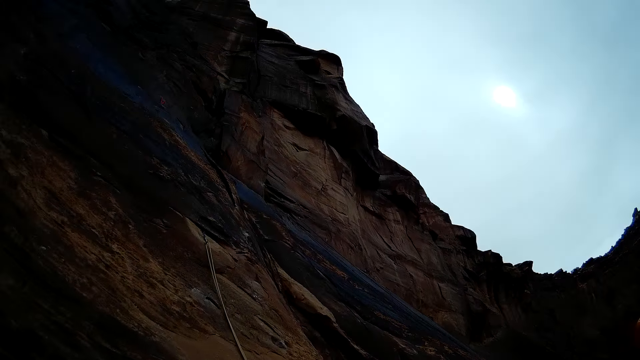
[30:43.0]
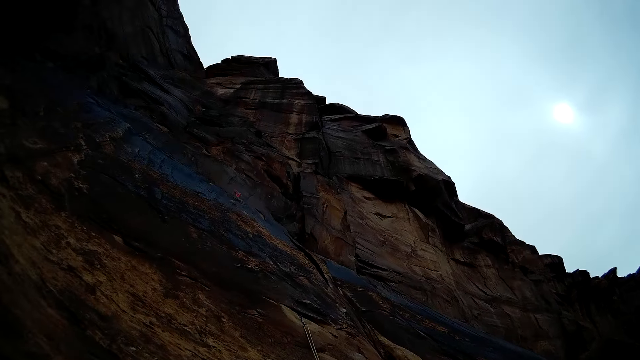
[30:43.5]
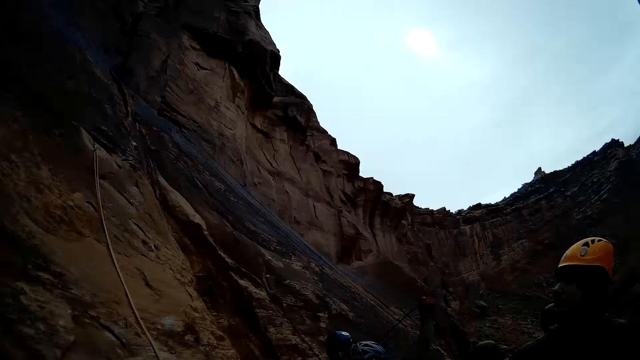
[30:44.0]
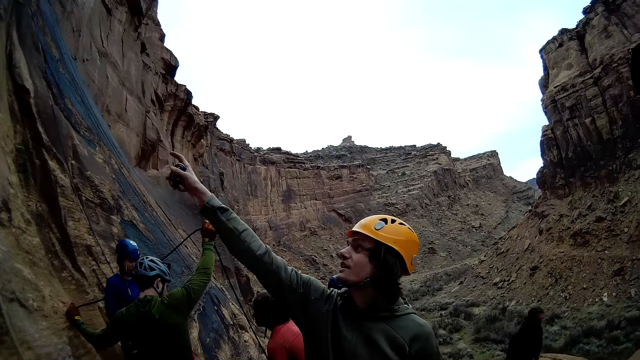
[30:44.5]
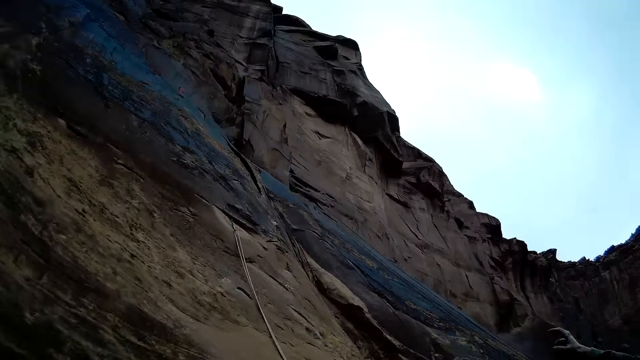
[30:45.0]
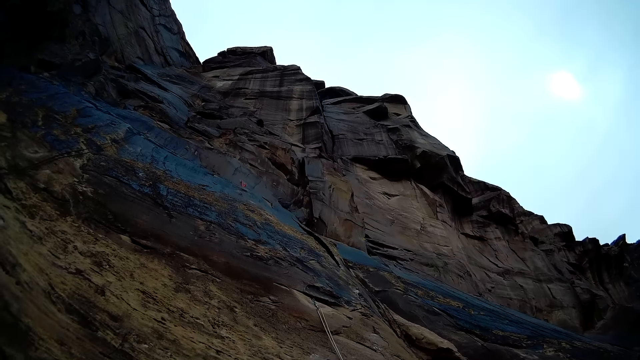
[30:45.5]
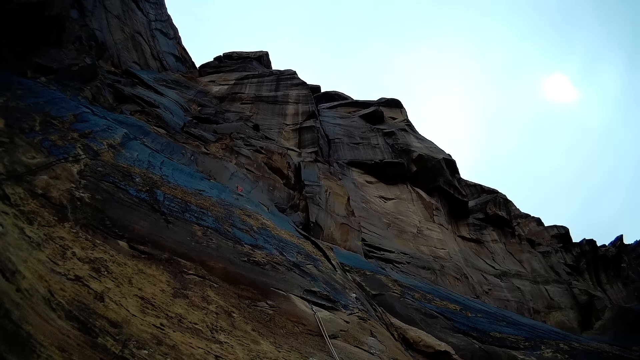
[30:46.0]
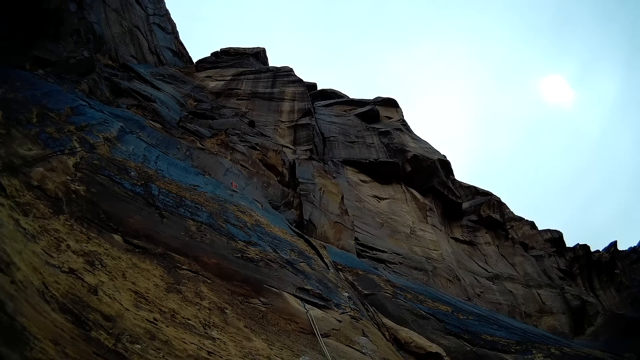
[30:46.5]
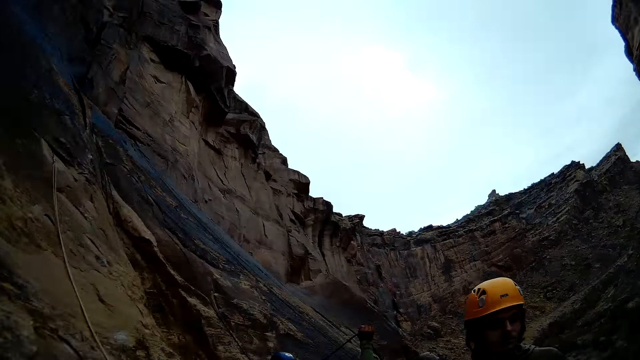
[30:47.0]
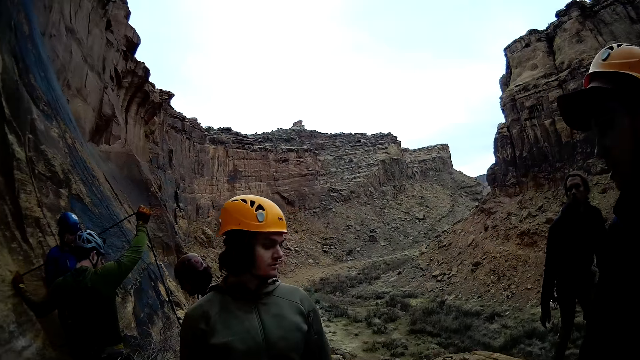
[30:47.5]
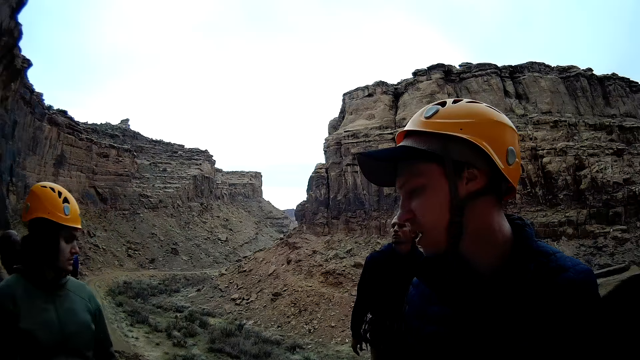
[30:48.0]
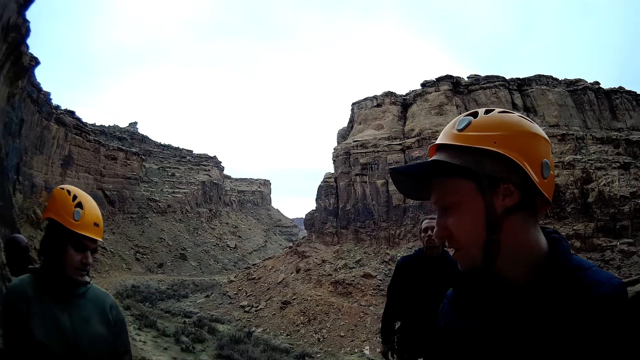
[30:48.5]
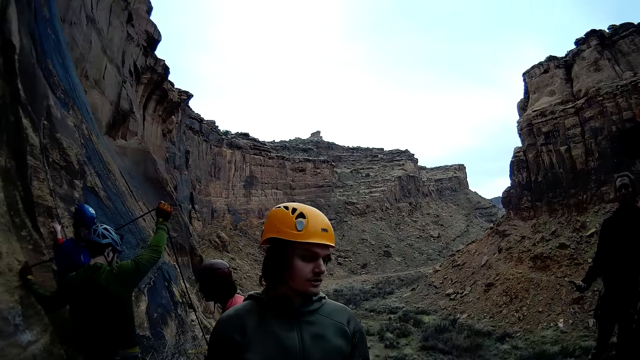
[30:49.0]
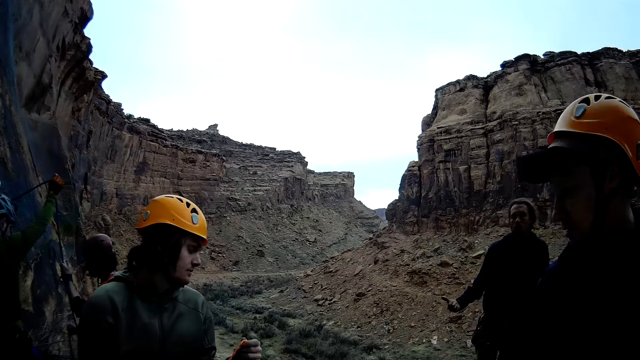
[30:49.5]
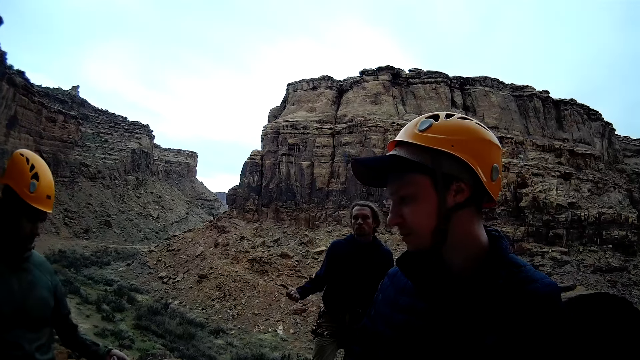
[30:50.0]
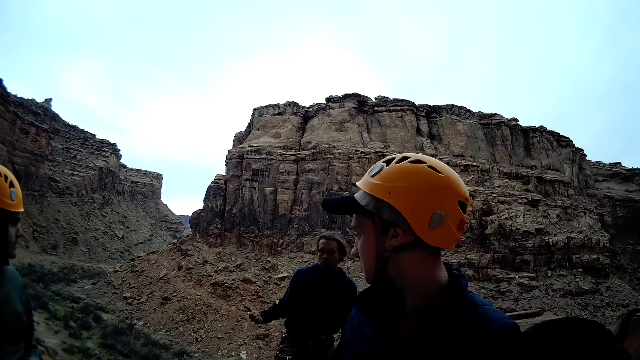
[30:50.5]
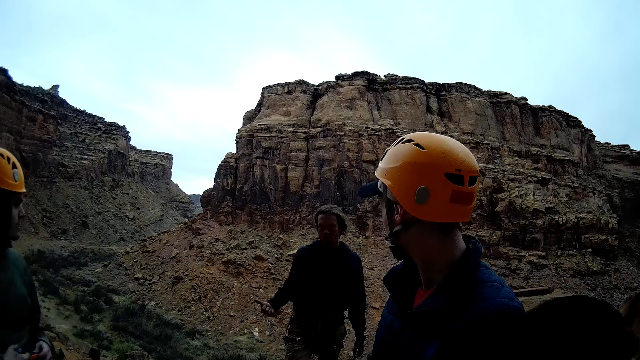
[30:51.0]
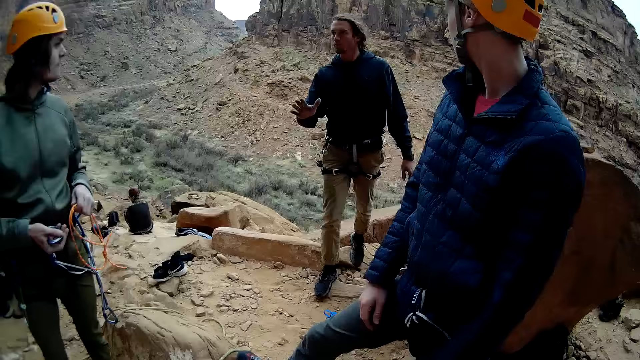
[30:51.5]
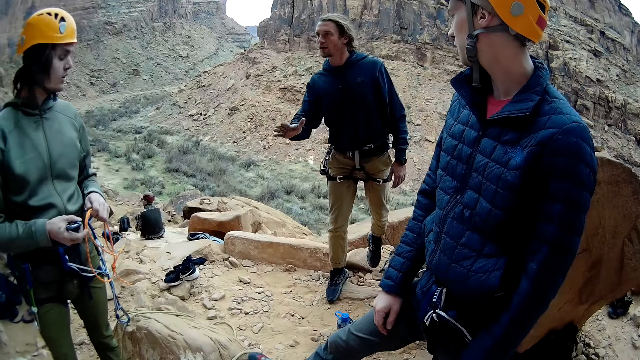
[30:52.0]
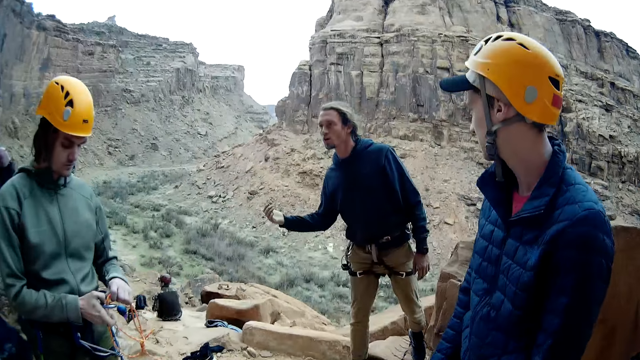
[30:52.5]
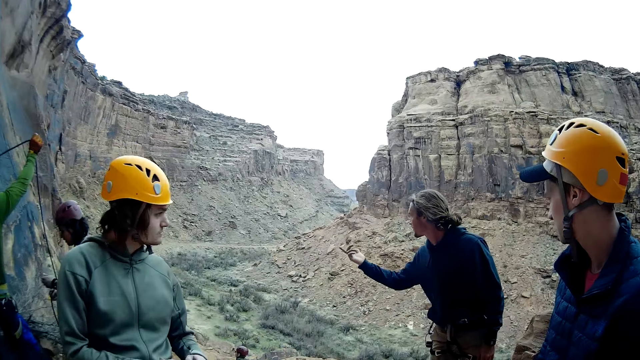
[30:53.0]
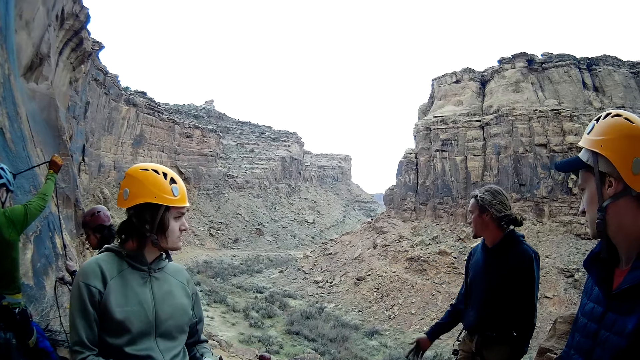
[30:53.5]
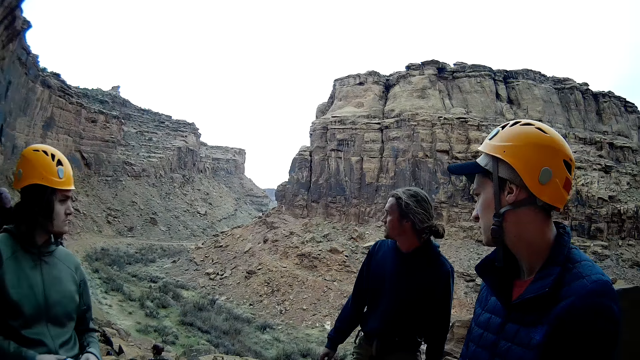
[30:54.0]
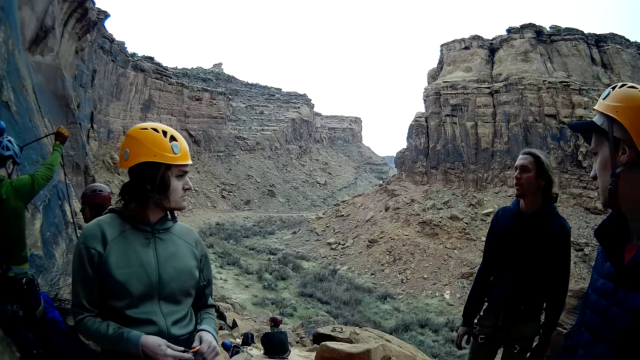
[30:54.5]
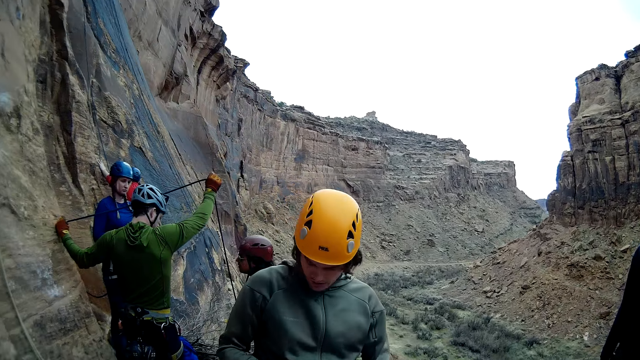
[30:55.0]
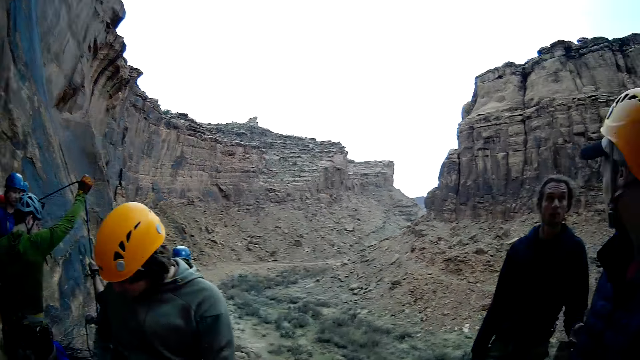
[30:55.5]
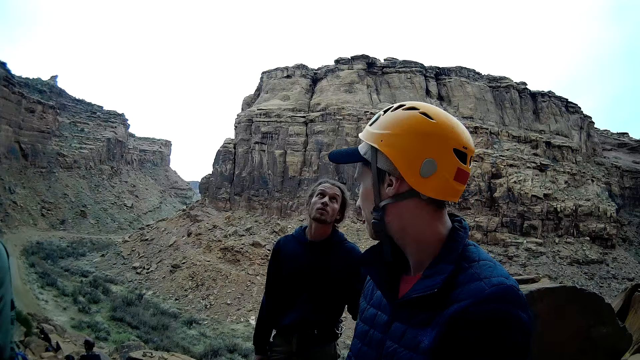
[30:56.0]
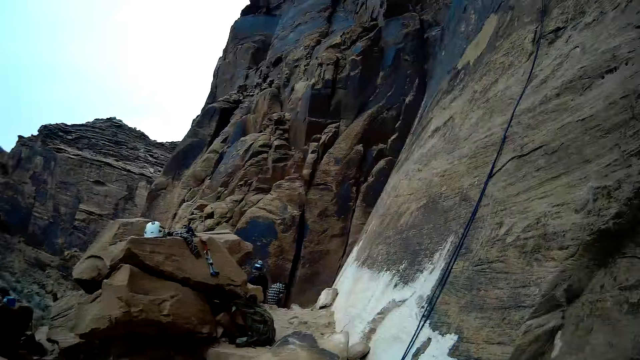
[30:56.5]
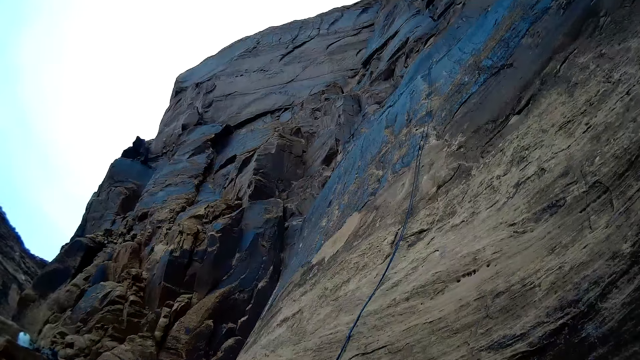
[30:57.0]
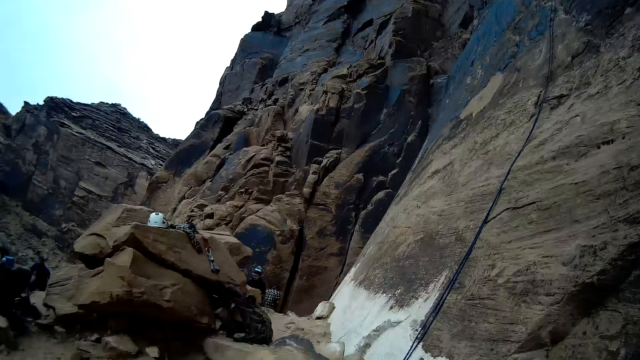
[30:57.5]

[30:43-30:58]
The mountain climber points his right hand at the mountain. The camera wearer looks up the mountain. A man discusses with another man and the mountain climber. The other man converses with the mountain climber. The camera wearer looks around.

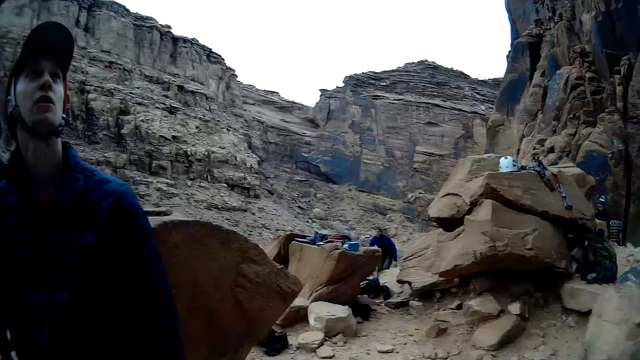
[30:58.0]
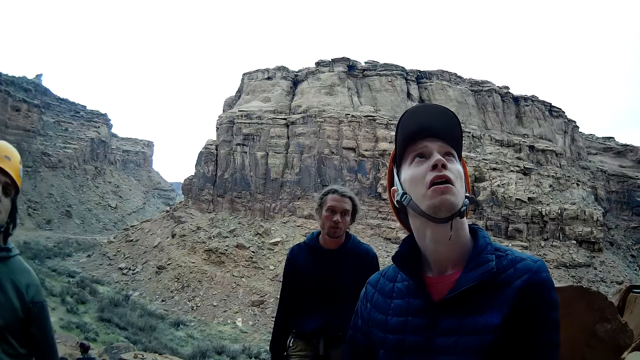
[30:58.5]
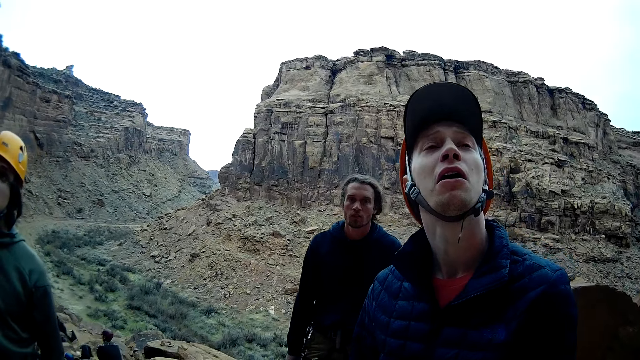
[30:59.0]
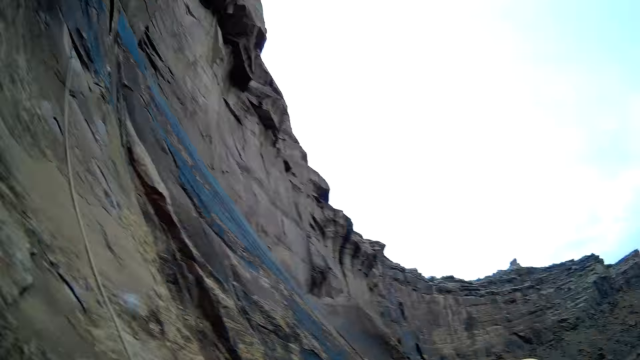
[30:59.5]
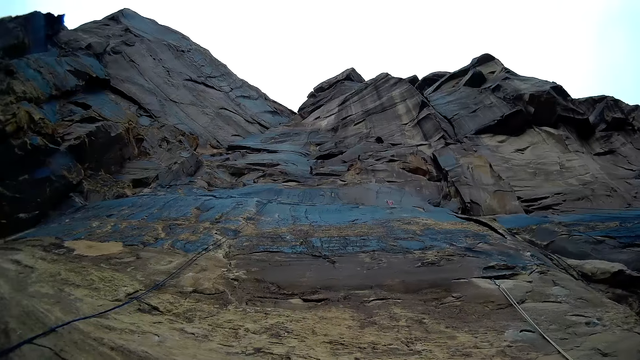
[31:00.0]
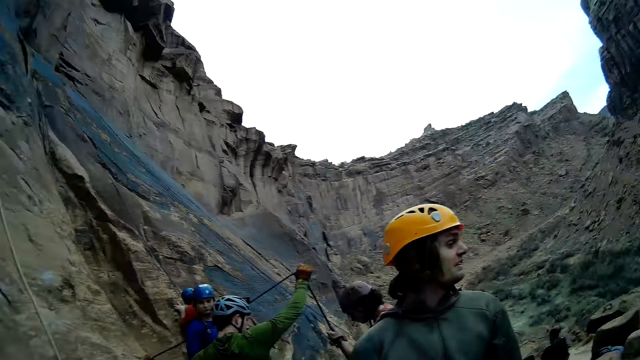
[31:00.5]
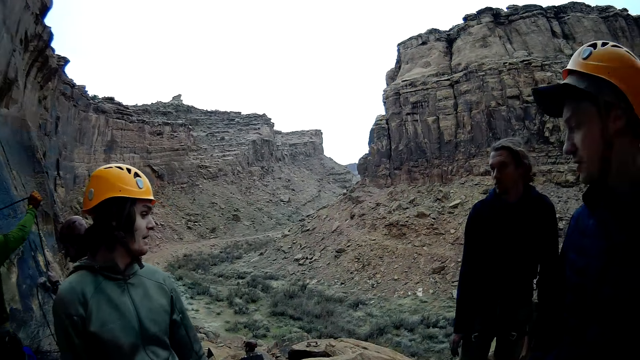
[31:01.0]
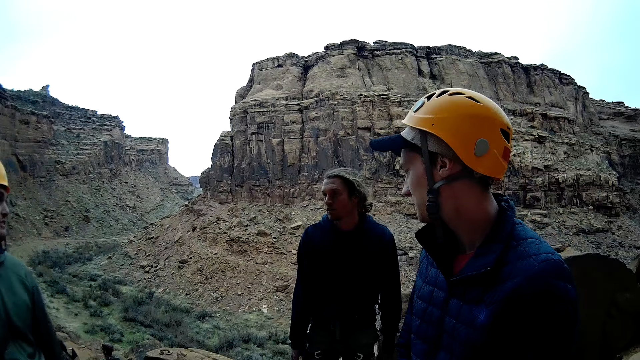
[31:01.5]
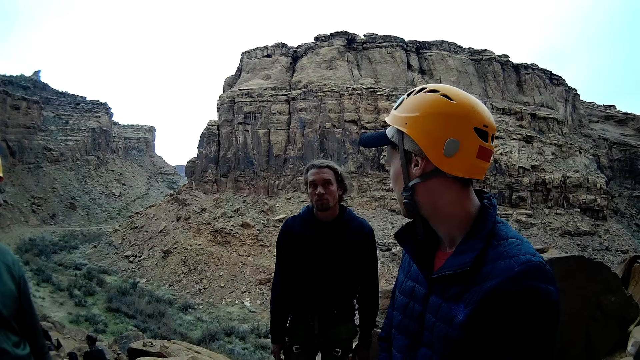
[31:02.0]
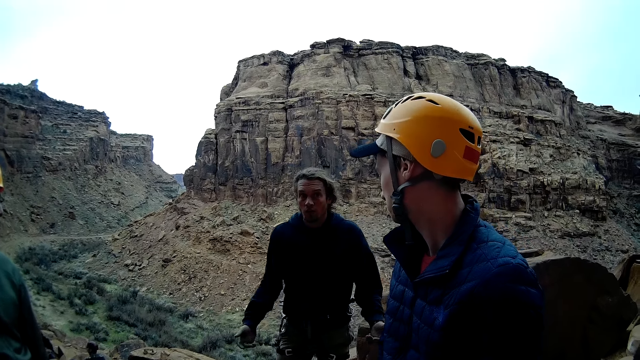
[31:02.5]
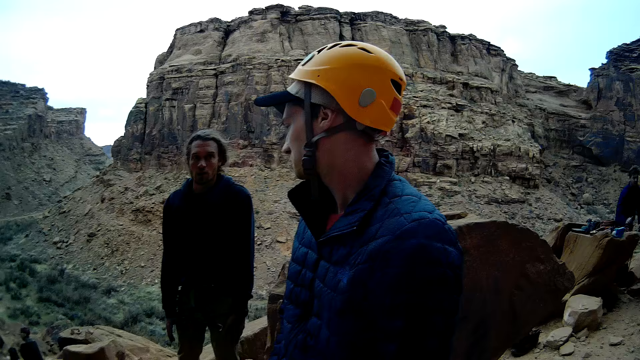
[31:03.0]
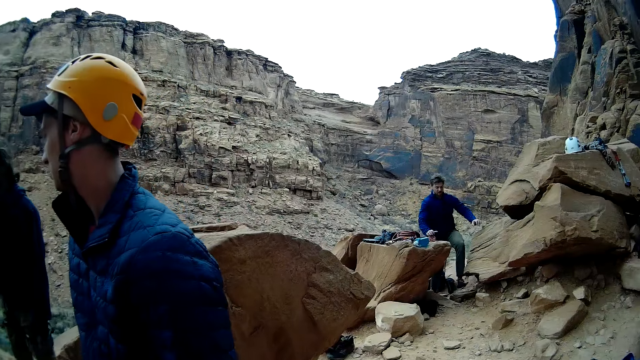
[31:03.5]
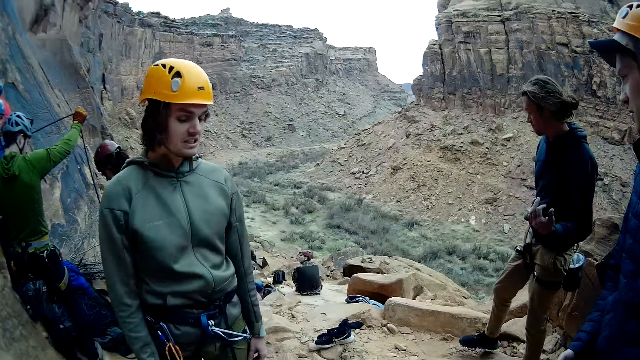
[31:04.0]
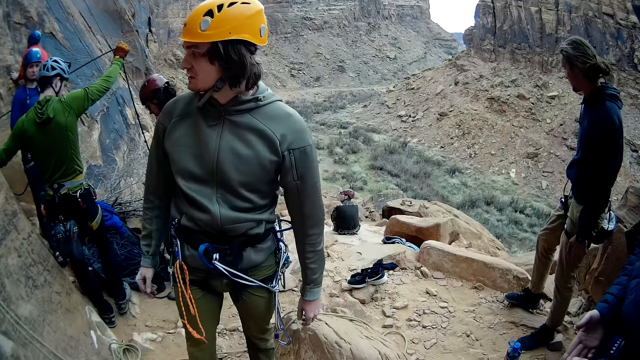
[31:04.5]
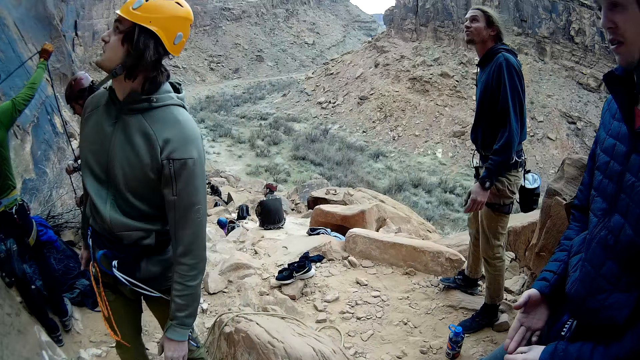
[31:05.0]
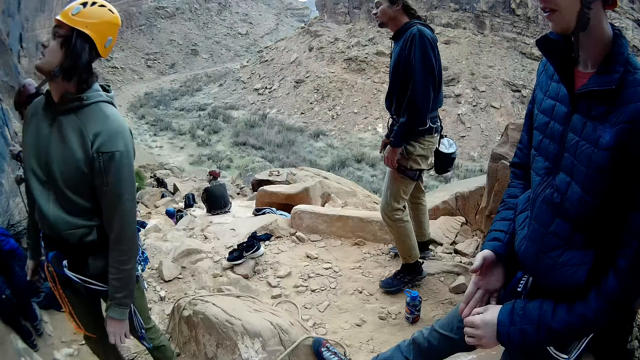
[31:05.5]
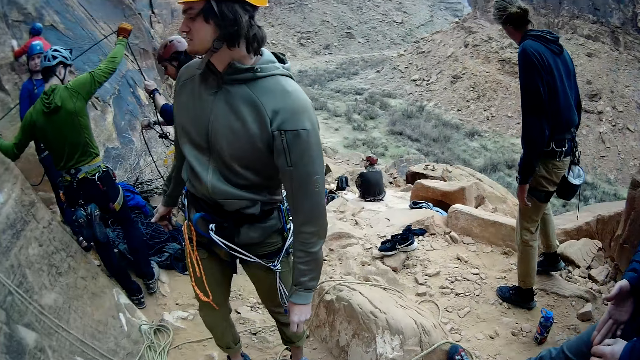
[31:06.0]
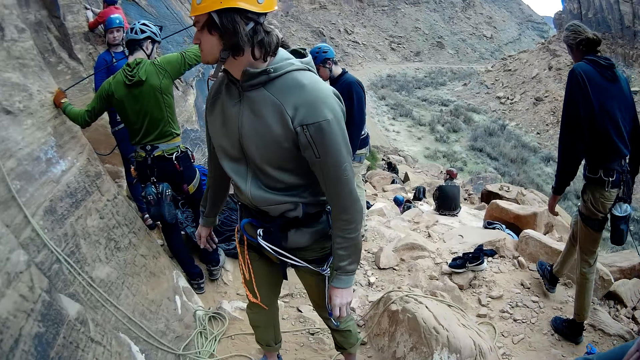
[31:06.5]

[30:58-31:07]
The camera wearer looks up the mountain. A man converses with another man. The camera wearer looks around. The first man looks up the mountain. A man walks away.
